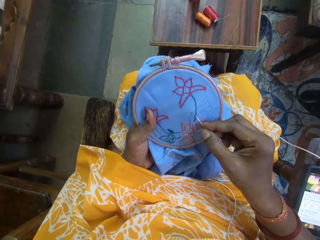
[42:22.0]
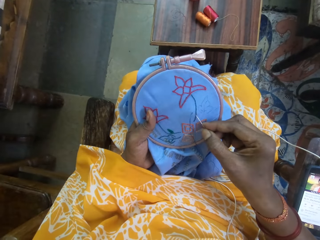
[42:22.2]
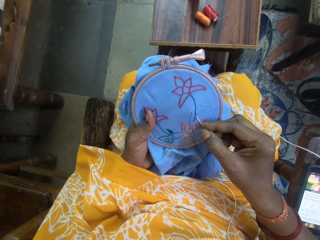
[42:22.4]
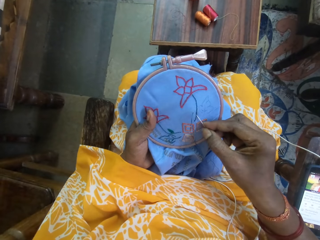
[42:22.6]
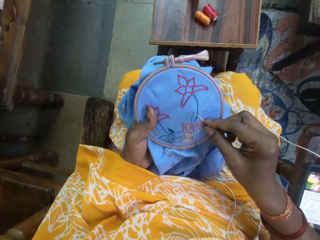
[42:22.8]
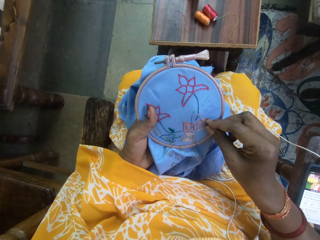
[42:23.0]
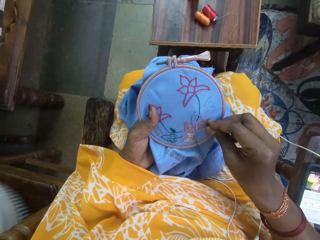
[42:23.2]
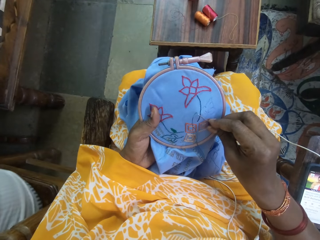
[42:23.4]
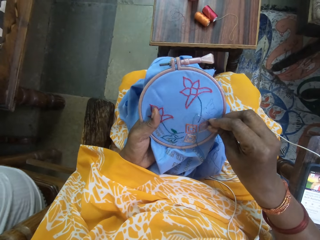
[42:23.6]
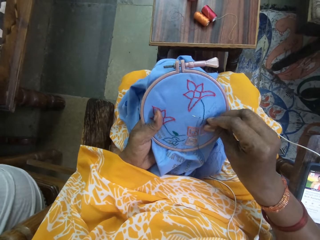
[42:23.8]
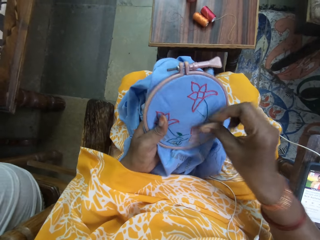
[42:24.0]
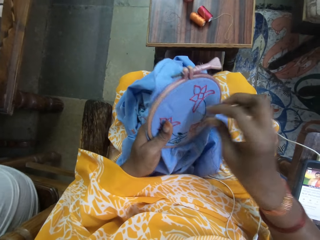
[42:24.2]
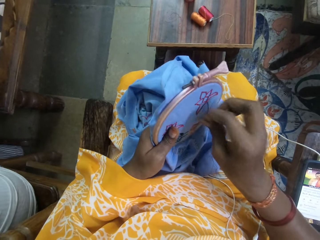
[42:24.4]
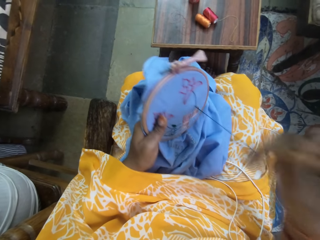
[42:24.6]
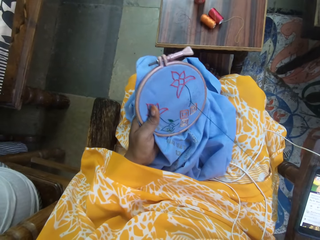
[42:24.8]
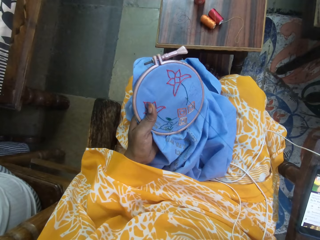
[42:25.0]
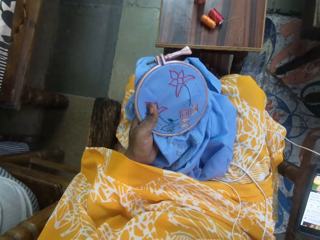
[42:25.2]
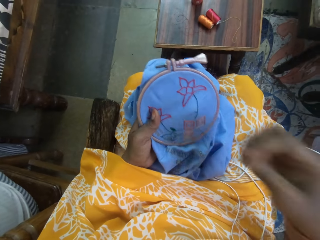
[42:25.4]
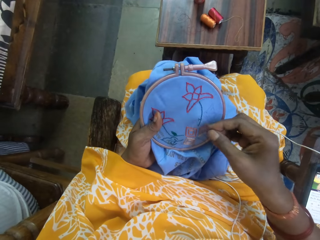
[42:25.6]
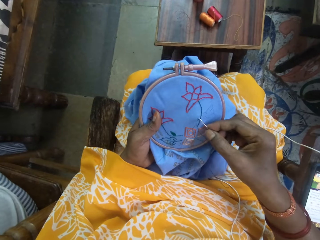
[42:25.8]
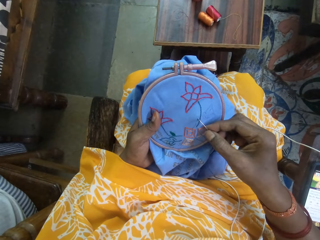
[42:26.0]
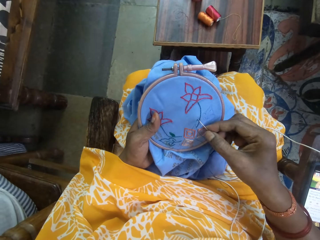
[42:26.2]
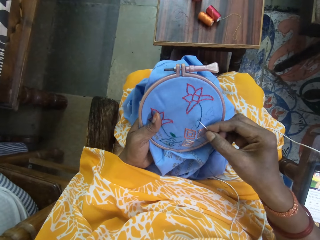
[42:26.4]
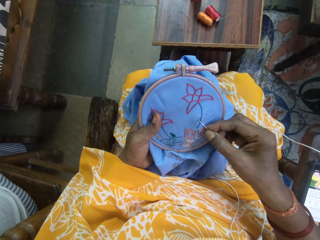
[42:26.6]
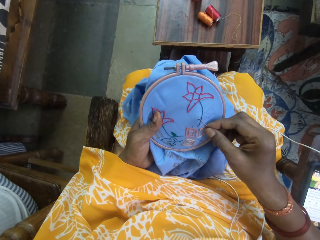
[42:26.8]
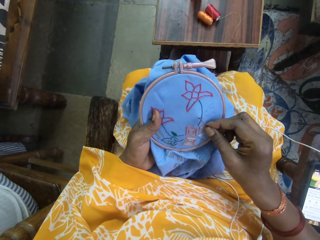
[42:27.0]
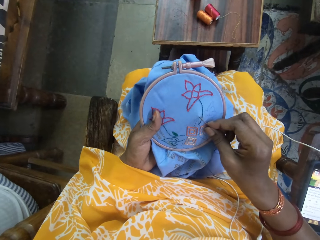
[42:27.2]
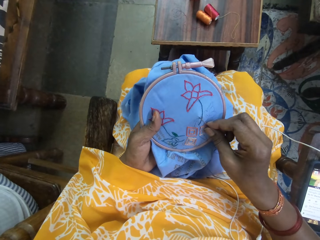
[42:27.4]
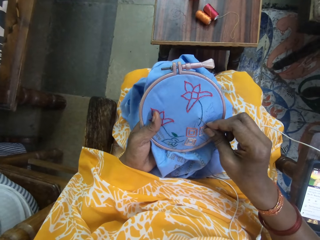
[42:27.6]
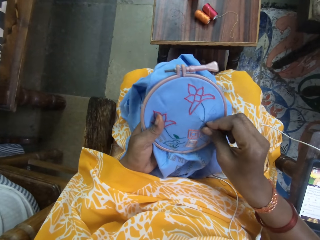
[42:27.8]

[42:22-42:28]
The camera wearer hand stitches the fabric with the needle and thread with her right hand. The man sits on a chair.

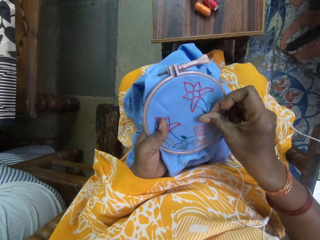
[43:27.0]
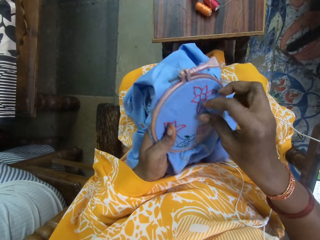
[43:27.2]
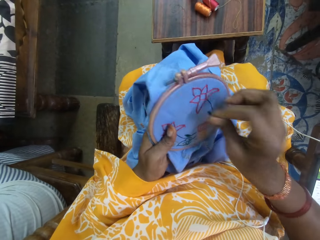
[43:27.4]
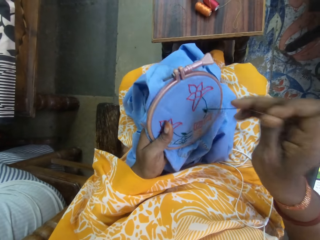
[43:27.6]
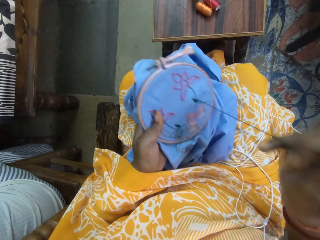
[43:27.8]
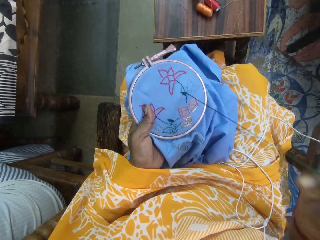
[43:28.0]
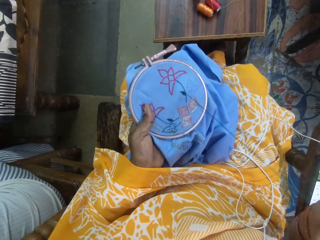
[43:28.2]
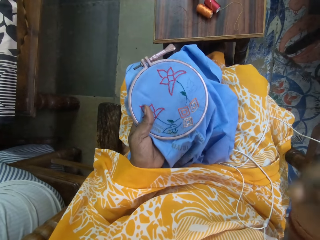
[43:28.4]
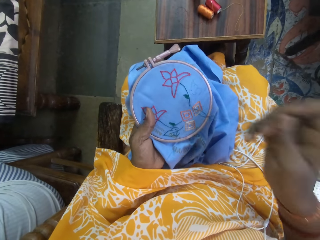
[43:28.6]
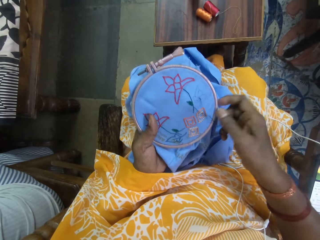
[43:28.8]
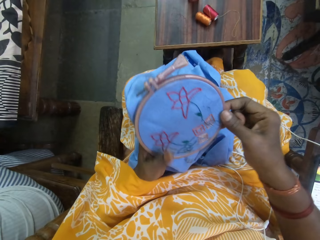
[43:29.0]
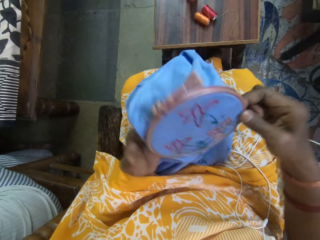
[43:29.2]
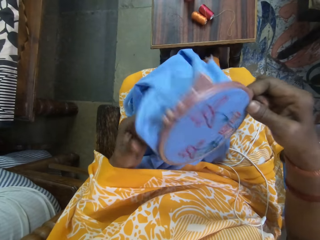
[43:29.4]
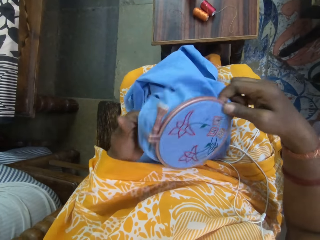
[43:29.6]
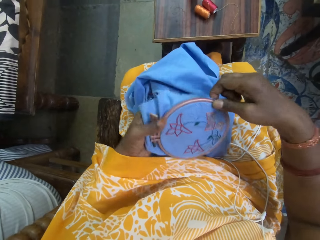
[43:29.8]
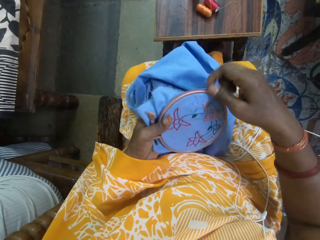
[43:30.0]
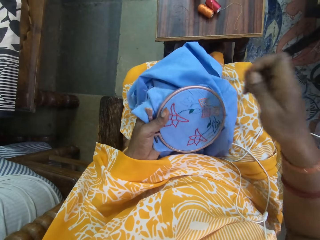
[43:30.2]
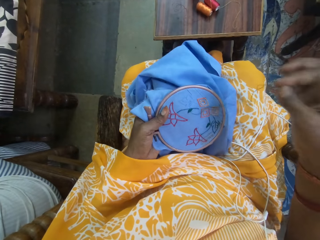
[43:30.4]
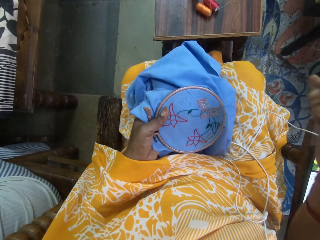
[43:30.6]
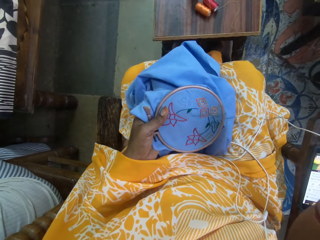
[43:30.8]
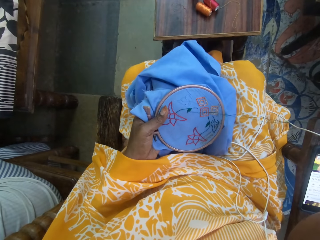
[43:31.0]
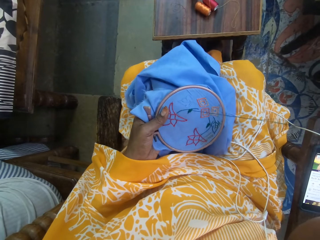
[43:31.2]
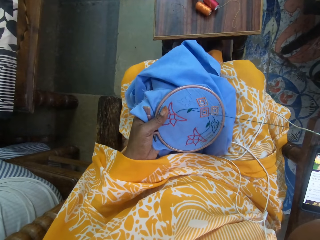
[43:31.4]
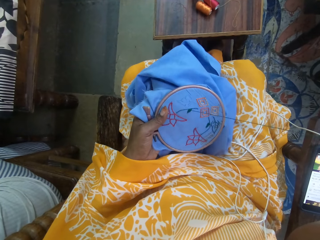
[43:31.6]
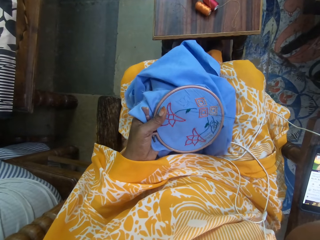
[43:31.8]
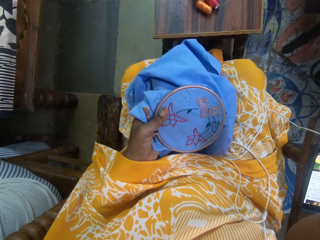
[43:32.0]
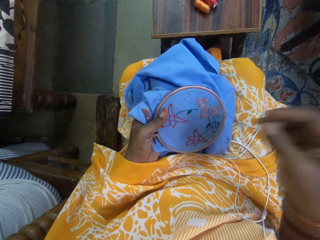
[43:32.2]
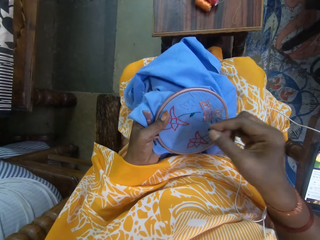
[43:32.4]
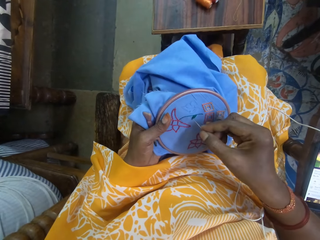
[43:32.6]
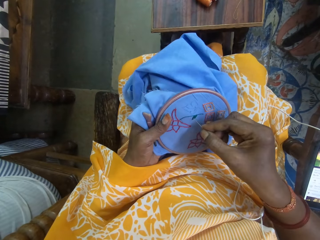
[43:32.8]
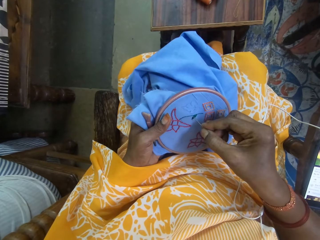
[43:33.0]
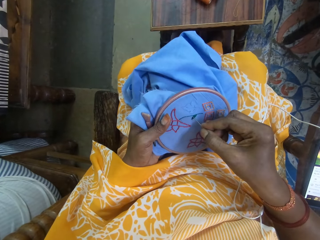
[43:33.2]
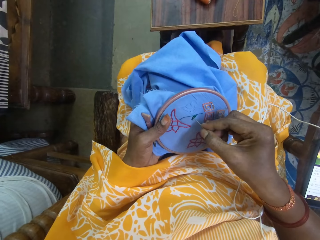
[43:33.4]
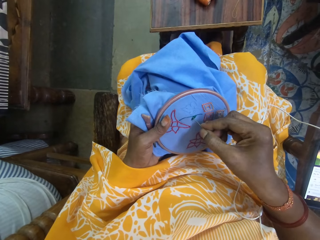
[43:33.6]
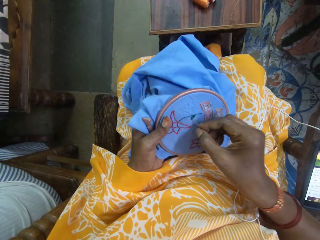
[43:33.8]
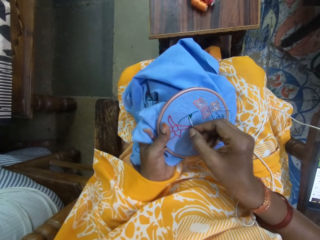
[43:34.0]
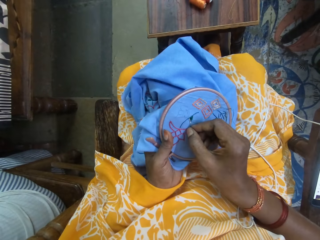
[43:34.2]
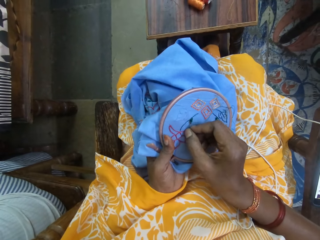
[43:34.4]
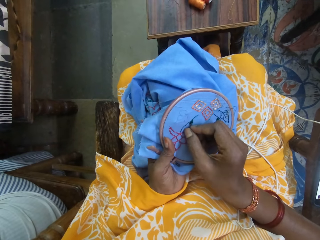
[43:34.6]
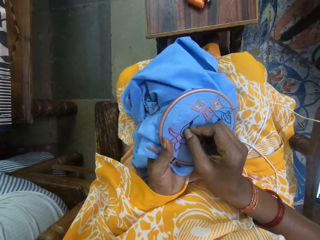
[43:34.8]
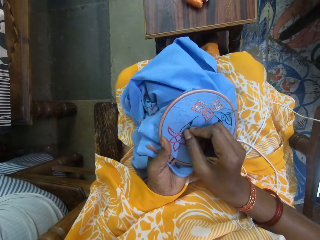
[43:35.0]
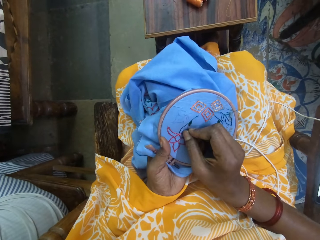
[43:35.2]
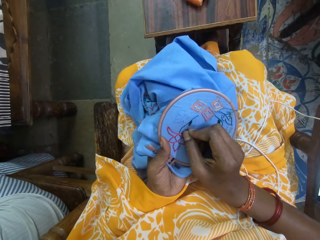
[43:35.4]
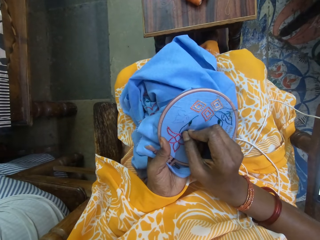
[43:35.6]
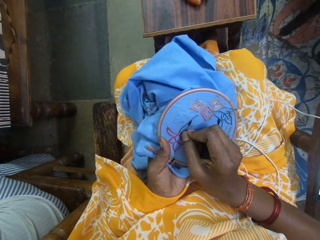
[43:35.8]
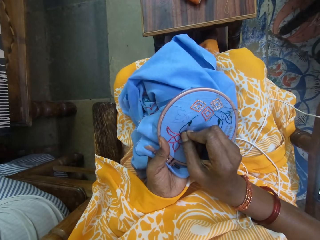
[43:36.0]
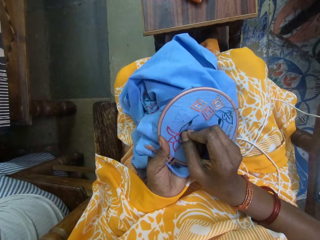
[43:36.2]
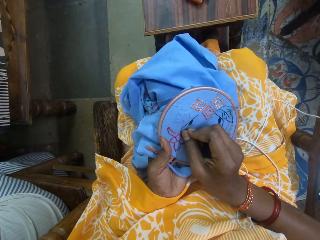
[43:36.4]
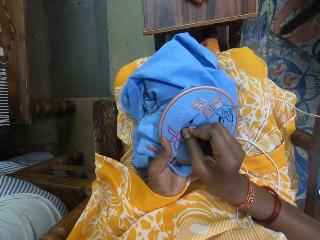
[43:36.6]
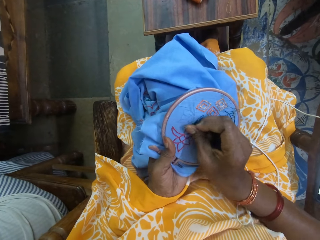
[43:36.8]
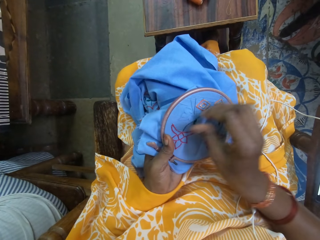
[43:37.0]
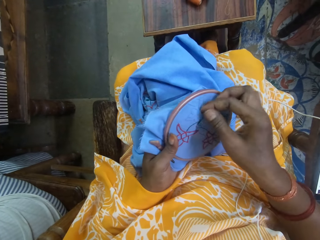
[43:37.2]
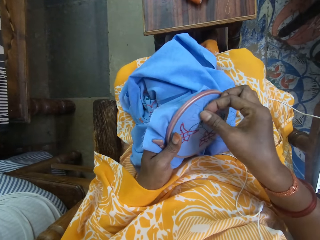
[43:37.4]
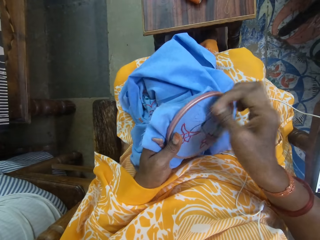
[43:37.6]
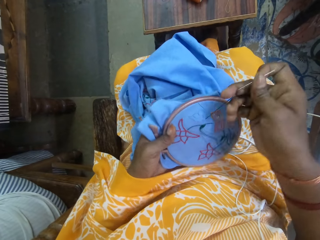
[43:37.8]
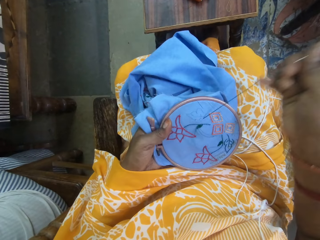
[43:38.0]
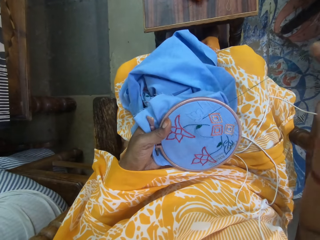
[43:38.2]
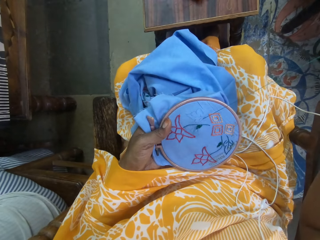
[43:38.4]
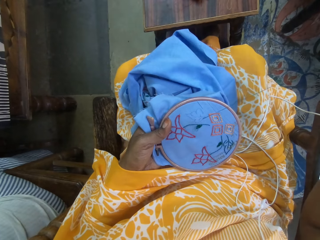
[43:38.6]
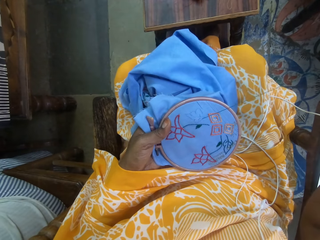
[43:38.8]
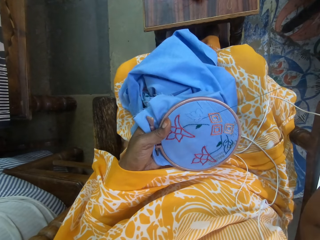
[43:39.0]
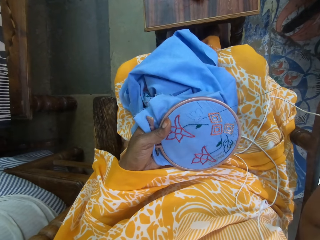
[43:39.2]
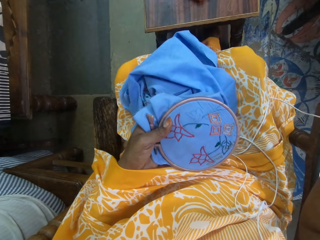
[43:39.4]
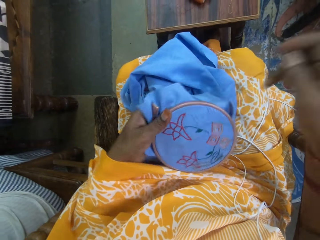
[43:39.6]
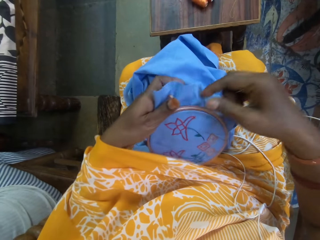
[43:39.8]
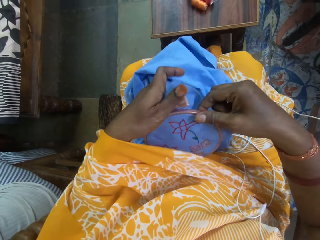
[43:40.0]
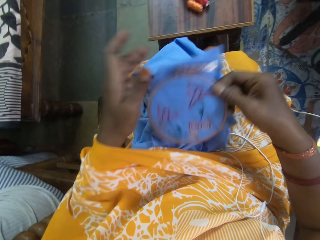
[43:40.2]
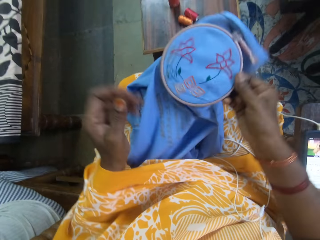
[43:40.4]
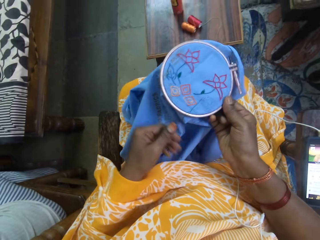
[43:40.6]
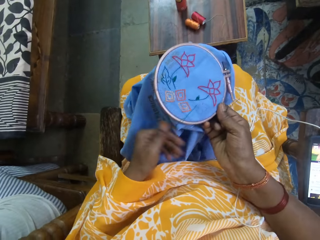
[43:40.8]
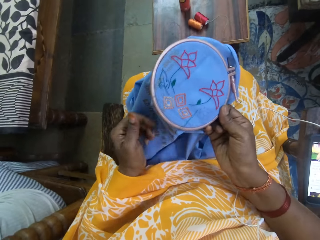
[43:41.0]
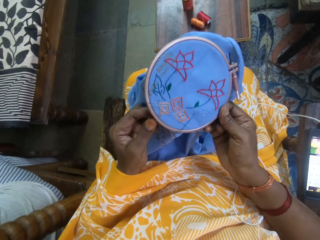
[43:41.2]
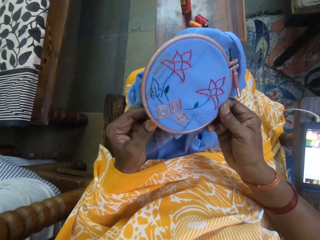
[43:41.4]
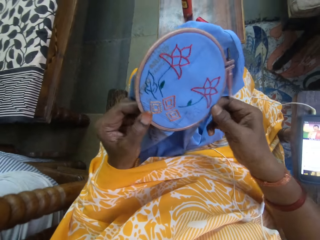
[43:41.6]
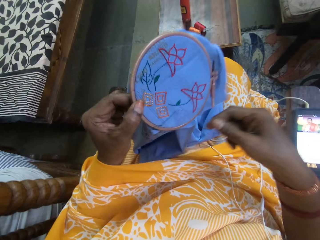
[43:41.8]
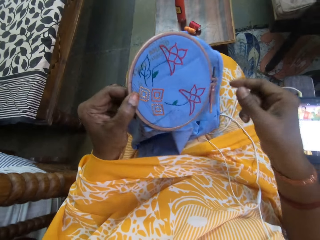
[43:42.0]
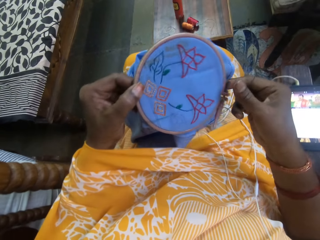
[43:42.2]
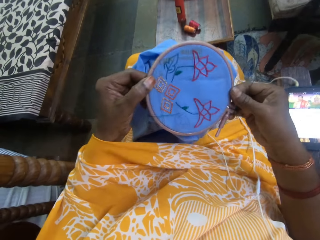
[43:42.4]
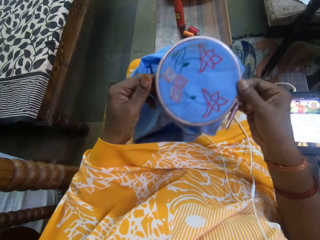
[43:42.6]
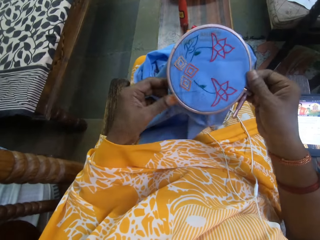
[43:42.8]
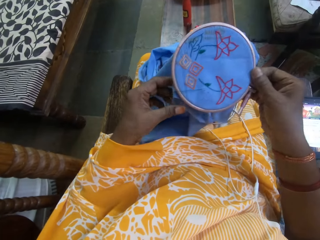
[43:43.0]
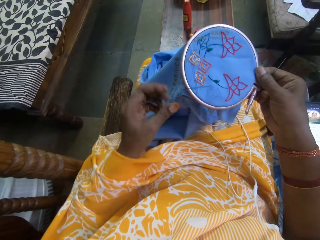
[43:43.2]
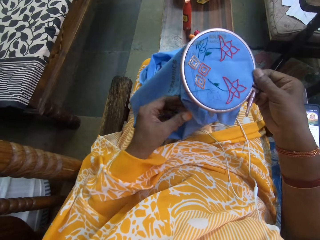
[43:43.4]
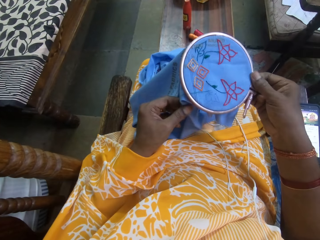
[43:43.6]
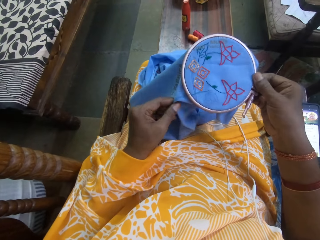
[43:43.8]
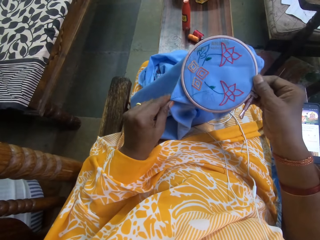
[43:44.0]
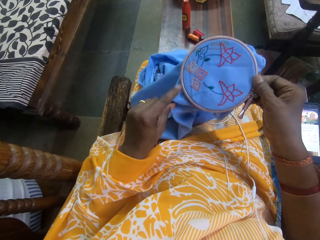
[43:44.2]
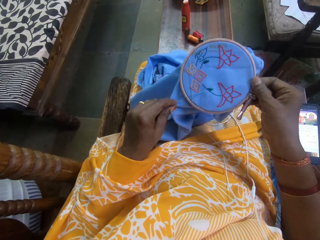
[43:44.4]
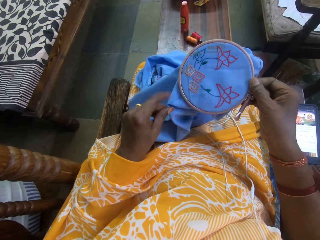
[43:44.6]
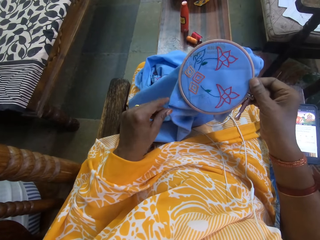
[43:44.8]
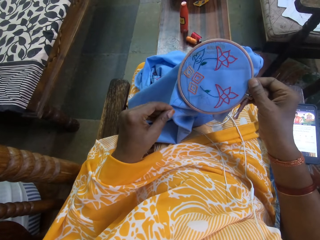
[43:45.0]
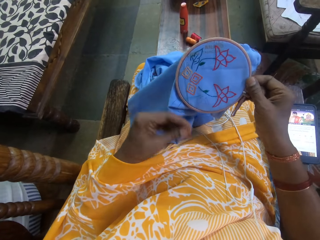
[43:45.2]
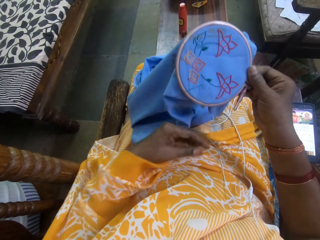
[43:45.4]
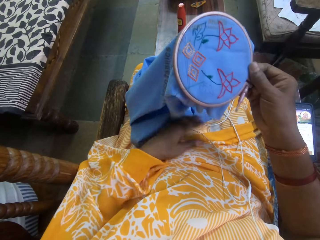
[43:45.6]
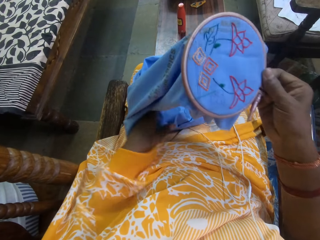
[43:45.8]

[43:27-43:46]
The camera wearer adjusts the fabric with the sewing ring on her thighs with her right hand. She hand stitches the fabric with the needle and thread with her right hand. She adjusts the fabric with the sewing ring on her thighs with both hands.
